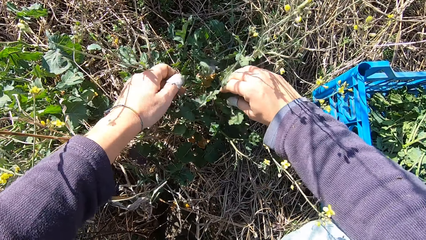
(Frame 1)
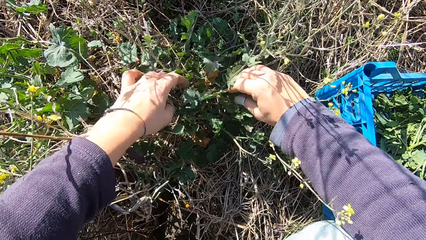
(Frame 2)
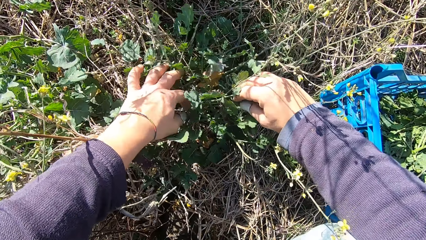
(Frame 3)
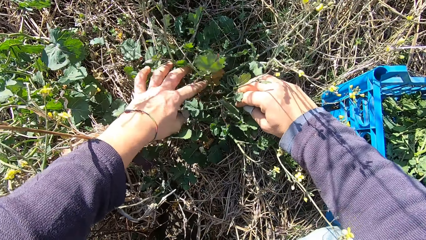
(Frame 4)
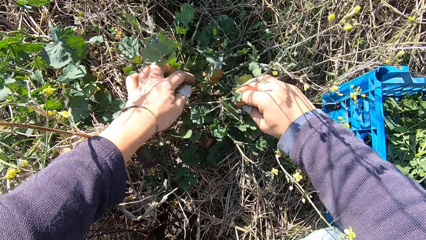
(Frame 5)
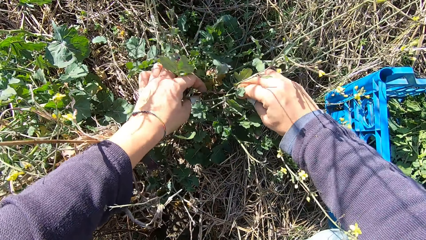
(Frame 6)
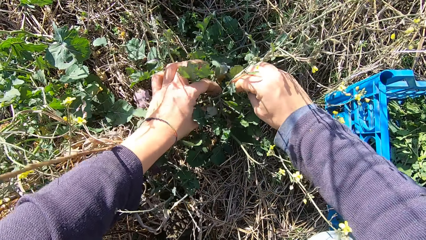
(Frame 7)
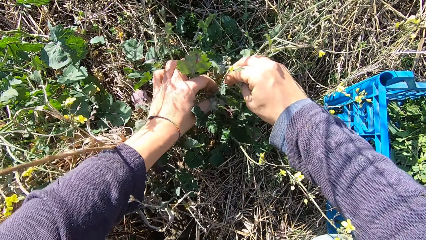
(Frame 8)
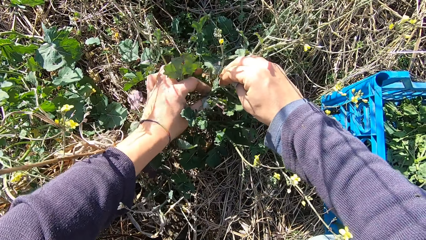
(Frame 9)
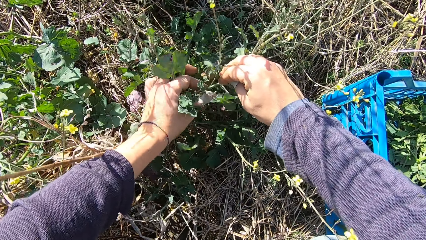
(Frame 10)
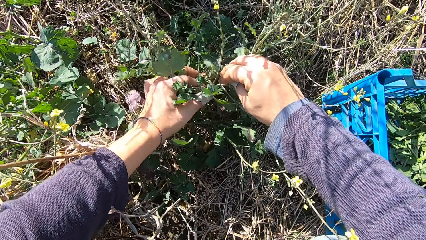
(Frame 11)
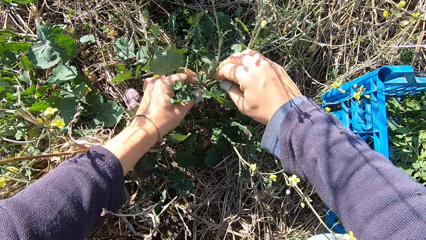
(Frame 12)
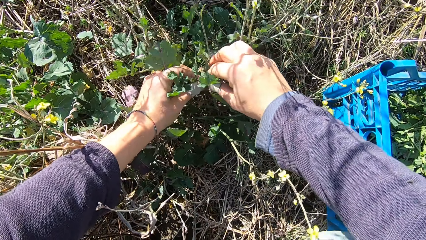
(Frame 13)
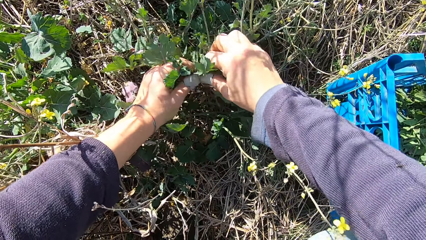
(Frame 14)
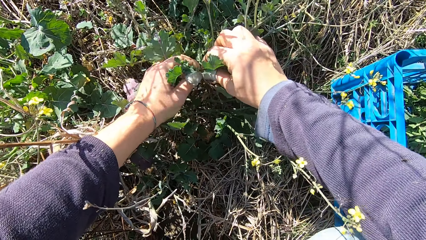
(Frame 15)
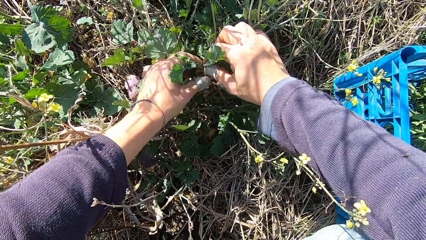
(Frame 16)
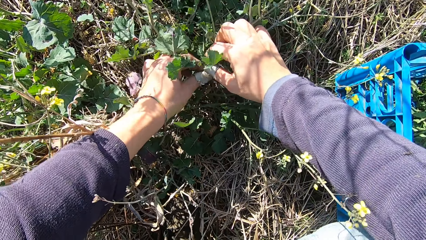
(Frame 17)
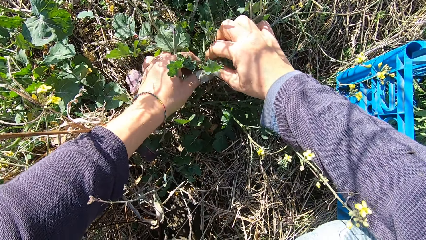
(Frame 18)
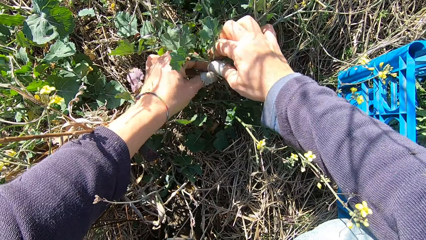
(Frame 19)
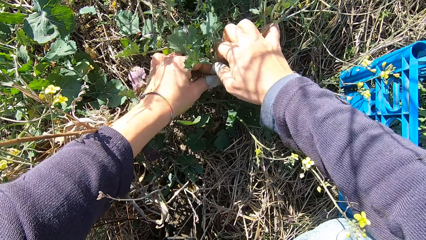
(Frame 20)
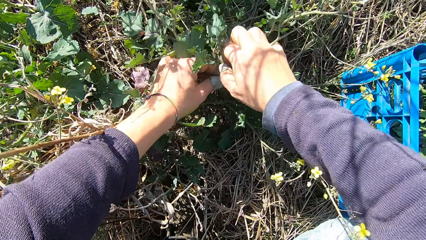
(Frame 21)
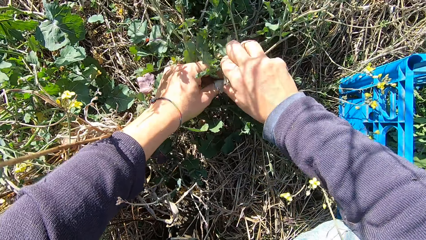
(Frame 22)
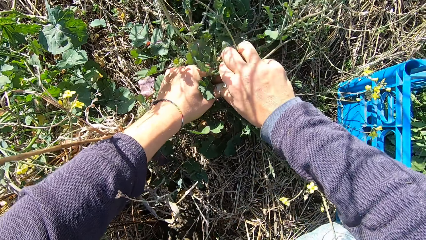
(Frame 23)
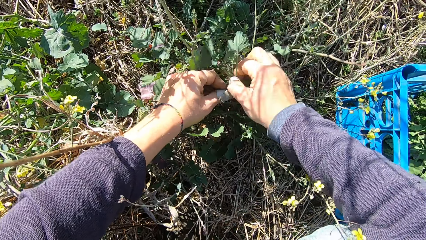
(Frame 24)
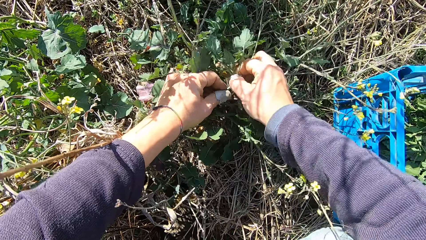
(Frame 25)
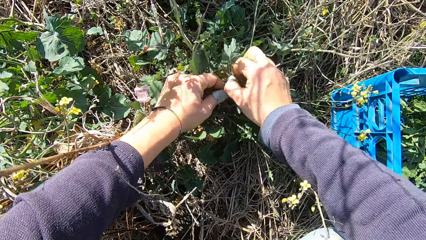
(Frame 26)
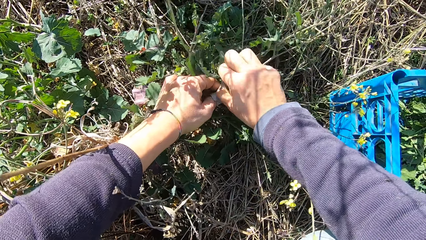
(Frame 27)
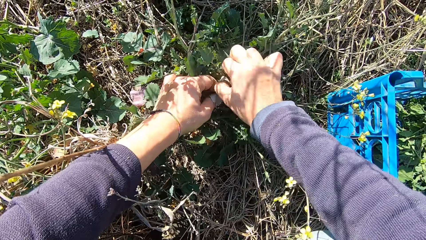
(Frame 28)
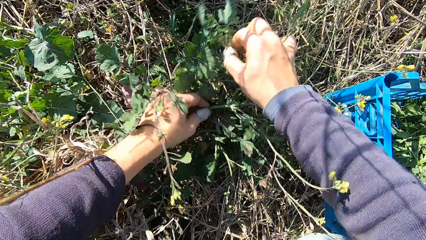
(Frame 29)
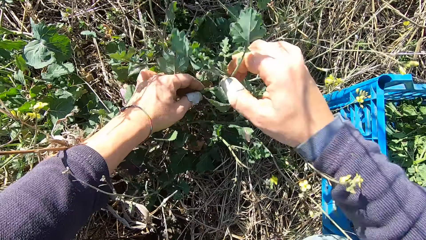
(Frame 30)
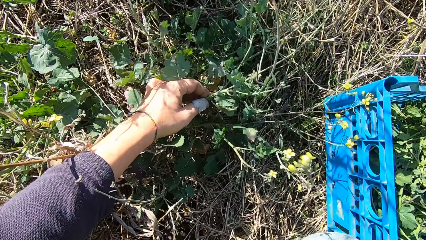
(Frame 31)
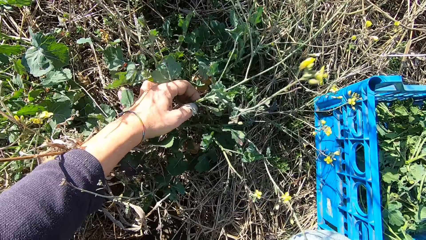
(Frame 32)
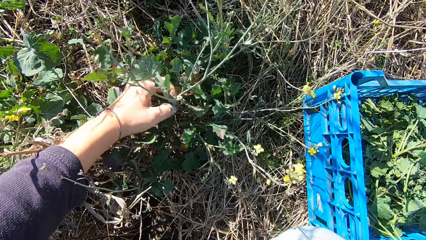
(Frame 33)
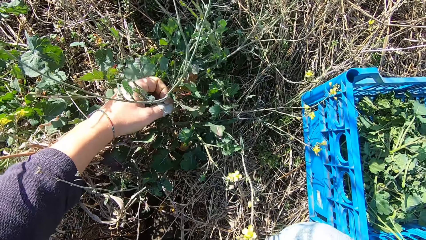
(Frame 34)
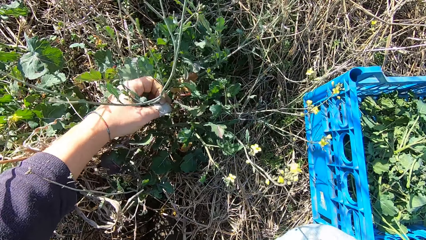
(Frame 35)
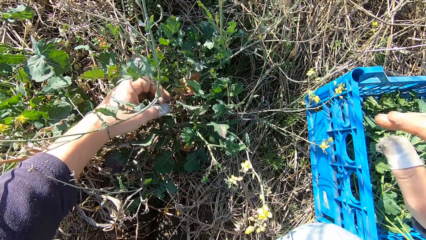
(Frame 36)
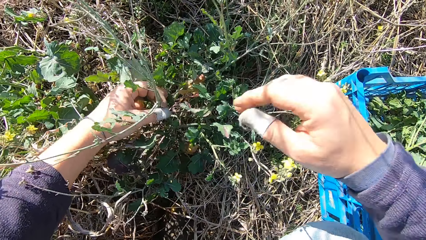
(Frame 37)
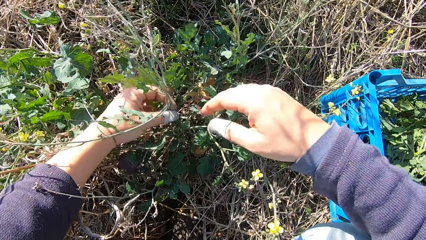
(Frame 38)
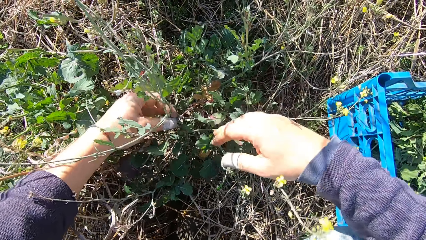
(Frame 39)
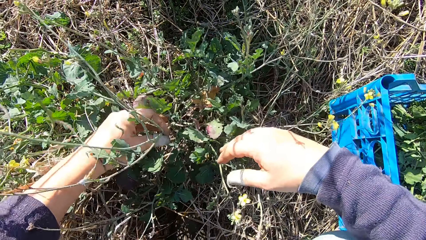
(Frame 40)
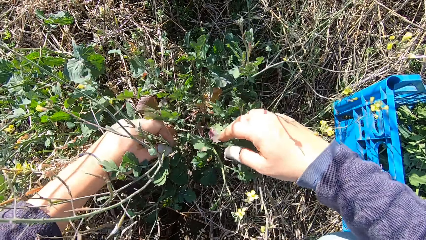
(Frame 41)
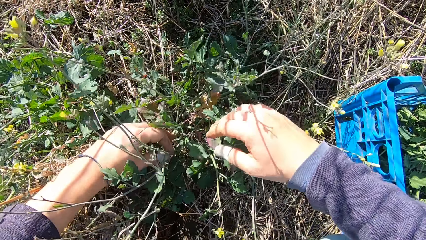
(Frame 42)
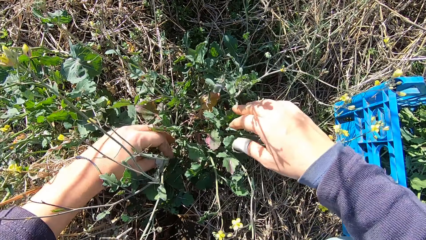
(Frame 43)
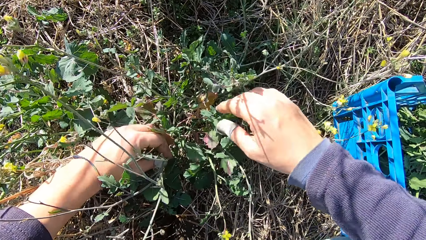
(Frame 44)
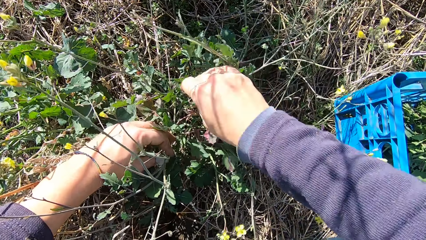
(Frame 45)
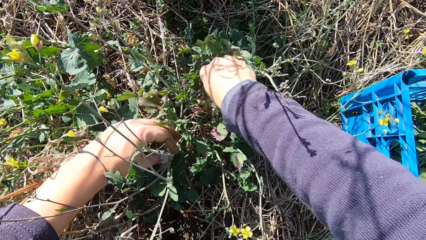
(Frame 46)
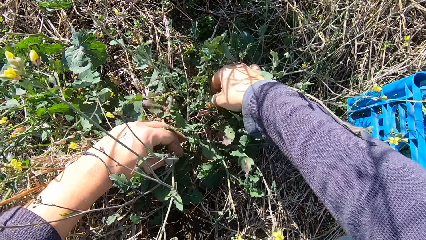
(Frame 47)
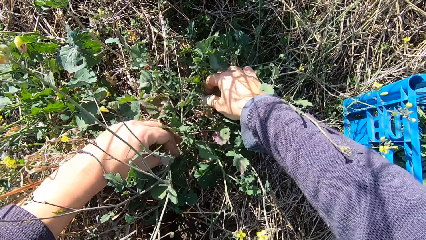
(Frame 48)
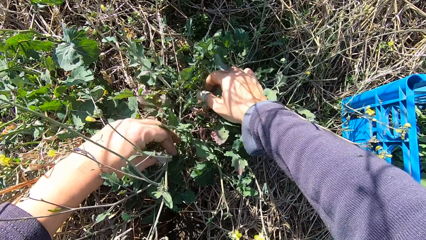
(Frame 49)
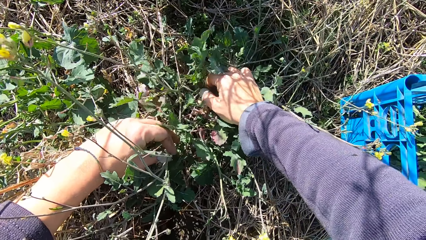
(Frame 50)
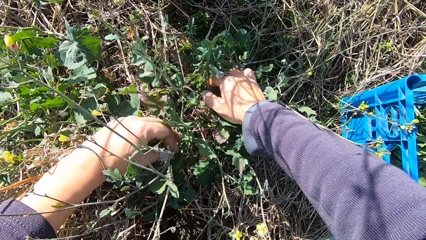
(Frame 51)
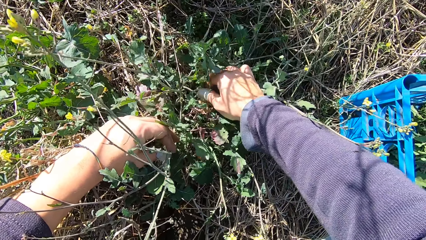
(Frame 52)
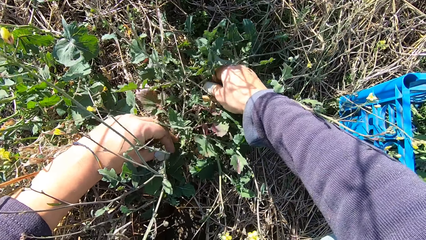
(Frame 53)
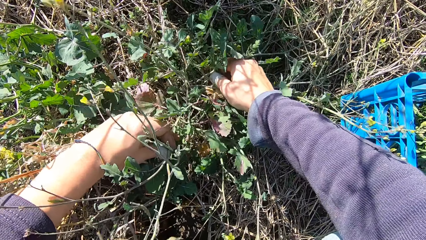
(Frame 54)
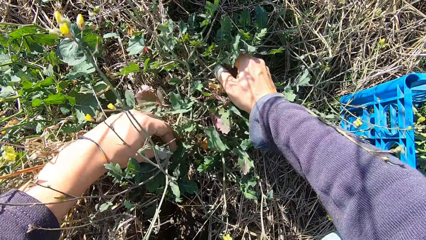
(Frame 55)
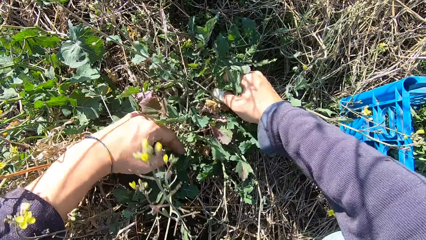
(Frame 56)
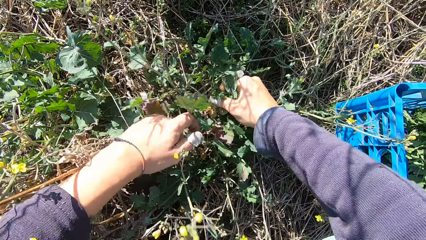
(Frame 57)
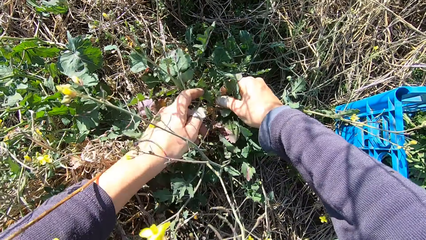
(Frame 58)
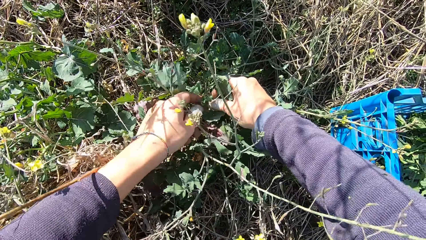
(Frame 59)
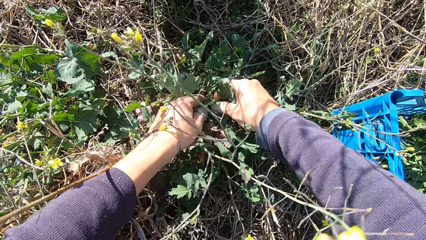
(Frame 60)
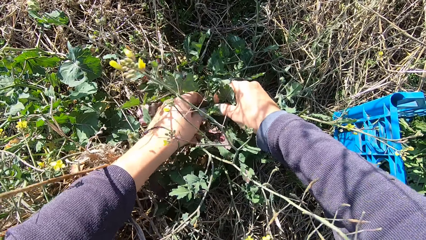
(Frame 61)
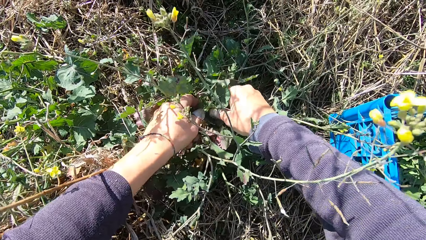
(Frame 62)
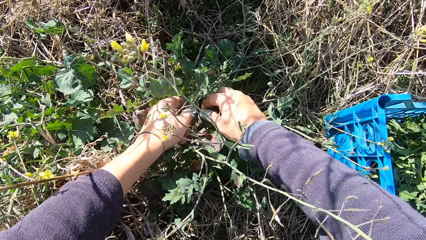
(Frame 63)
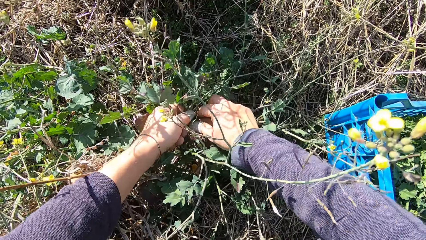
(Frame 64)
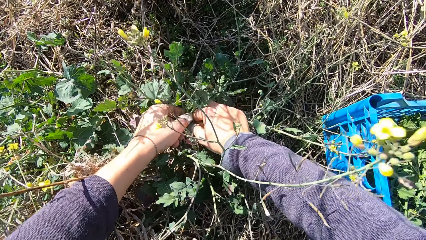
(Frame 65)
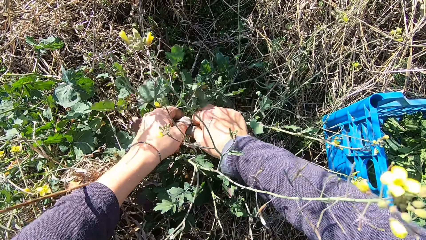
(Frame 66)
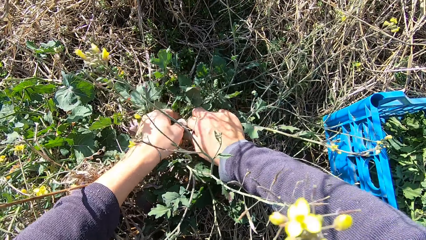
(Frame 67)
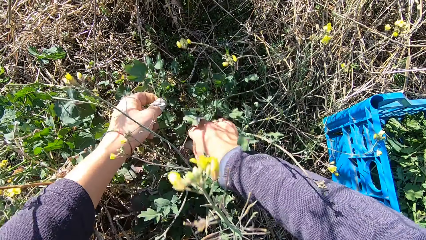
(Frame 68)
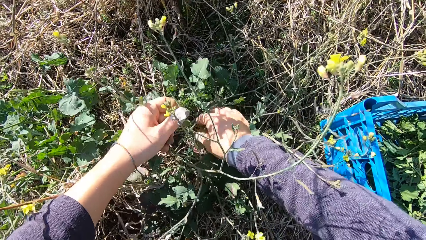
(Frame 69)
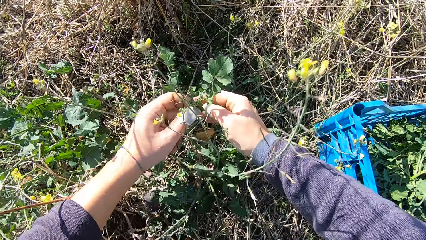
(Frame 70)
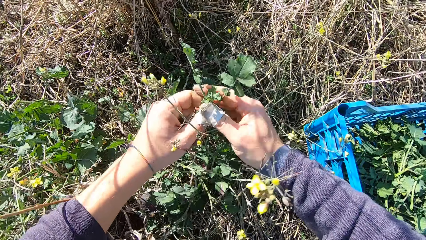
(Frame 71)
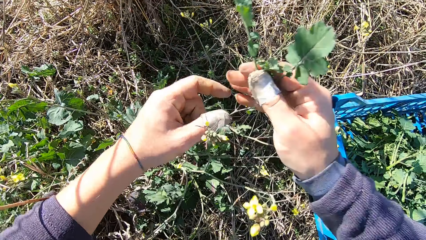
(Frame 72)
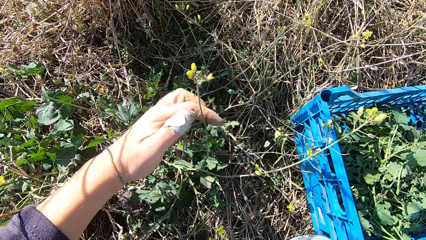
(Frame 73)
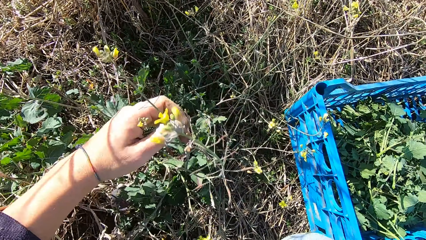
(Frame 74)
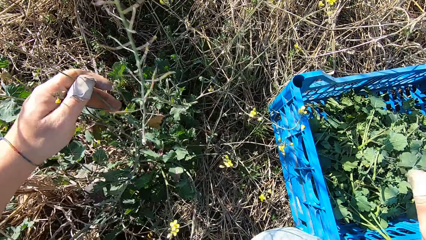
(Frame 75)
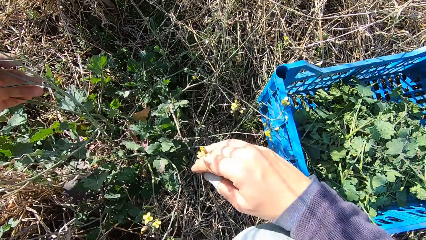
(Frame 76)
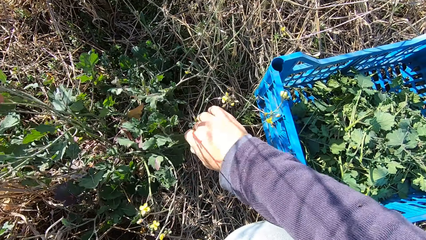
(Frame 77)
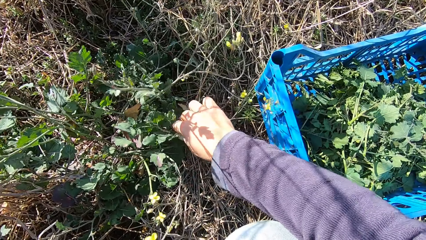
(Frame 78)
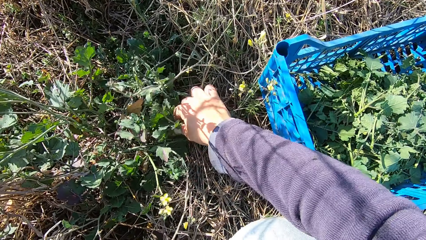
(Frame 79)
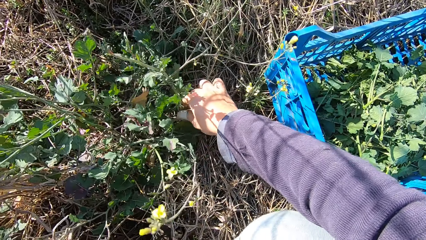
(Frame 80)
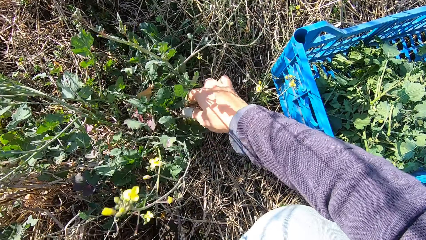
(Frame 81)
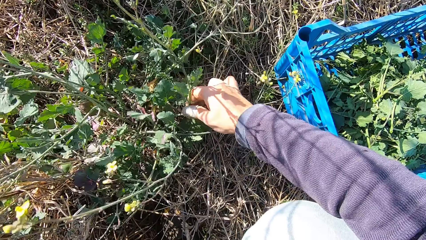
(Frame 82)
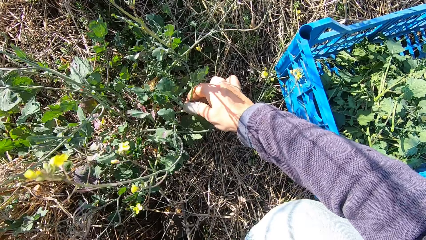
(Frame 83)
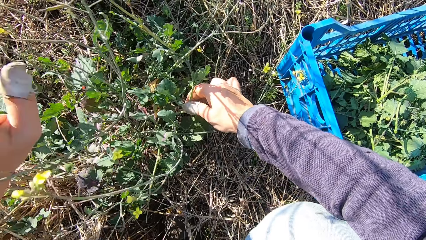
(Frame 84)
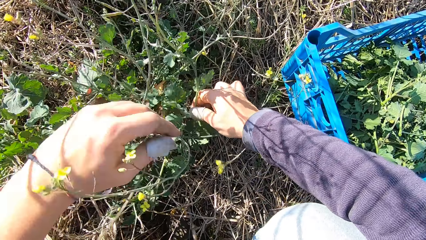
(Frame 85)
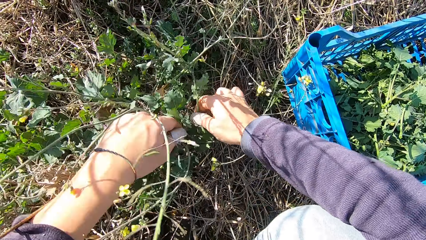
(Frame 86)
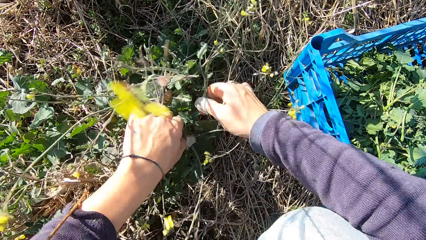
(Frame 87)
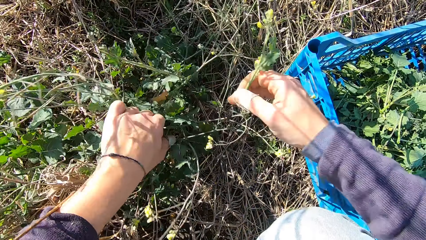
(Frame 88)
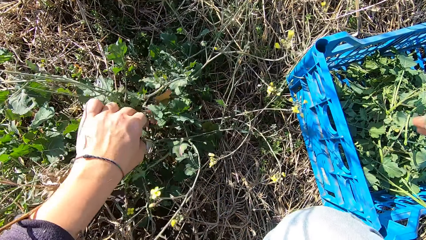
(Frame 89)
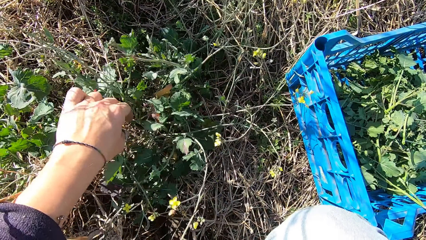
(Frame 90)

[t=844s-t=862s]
The camera wearer cuts leaves with a hand. He touches the plant before cutting the stem. He drops the stem in the basket. He cuts leaves with a hand. He cuts a stem of the plant with his hand. He drops the stem in the basket. He cuts a stem from the plant with his hand.
